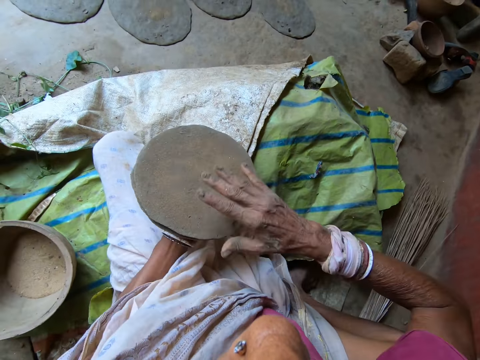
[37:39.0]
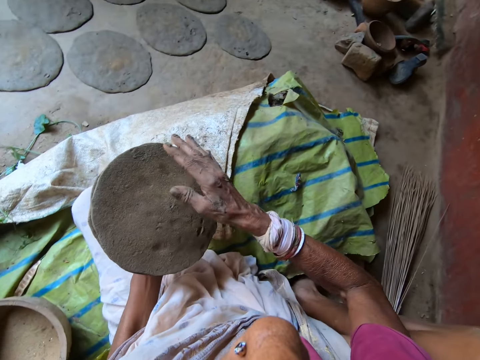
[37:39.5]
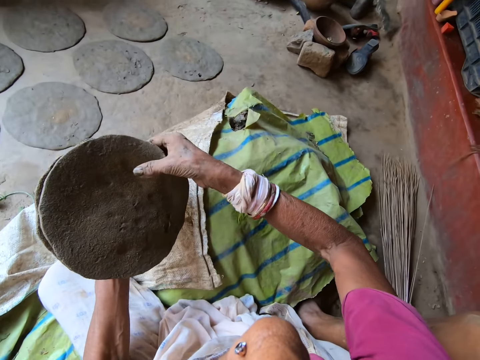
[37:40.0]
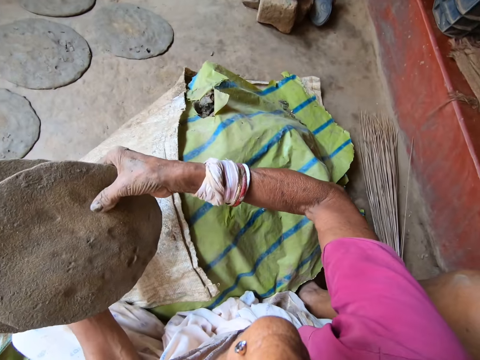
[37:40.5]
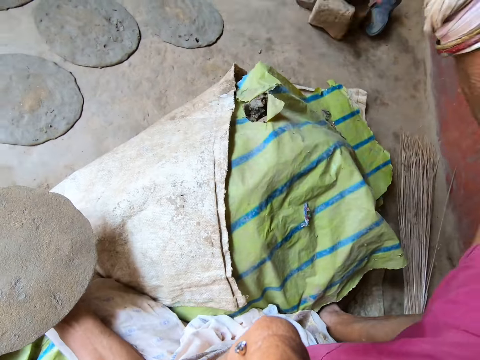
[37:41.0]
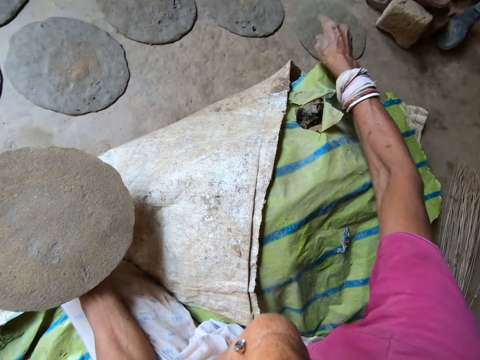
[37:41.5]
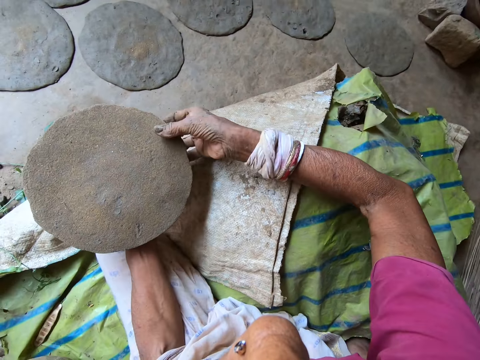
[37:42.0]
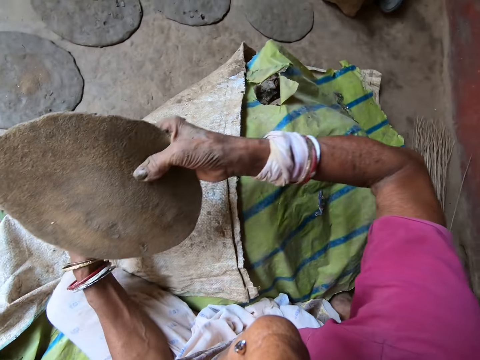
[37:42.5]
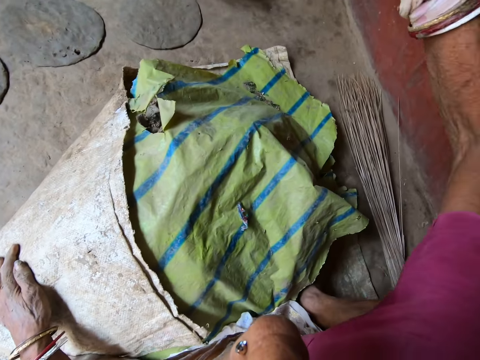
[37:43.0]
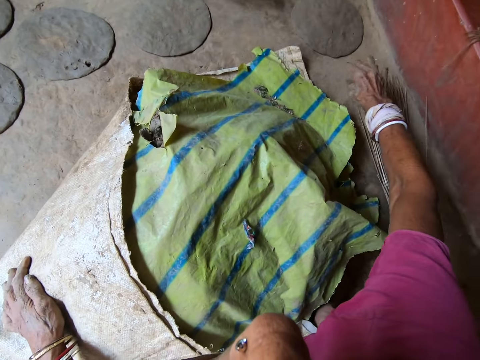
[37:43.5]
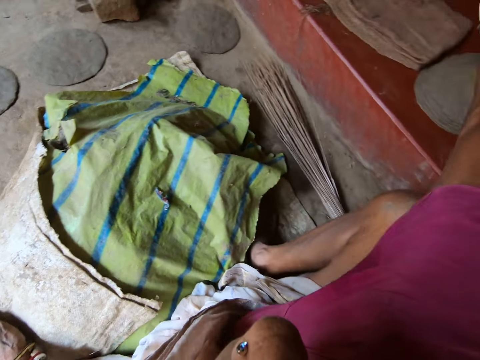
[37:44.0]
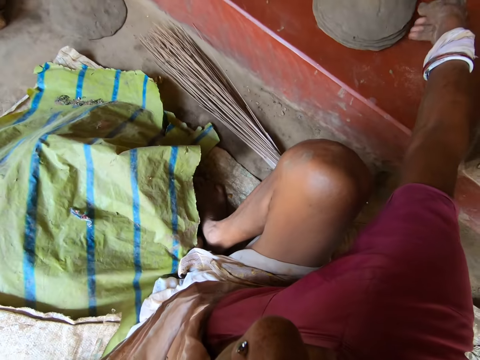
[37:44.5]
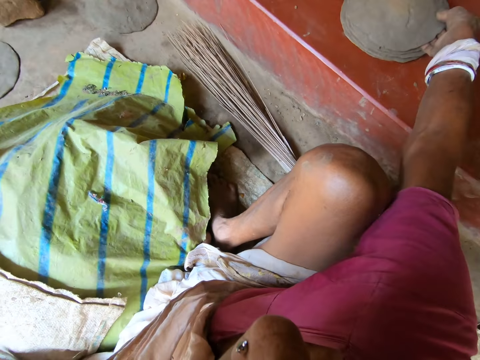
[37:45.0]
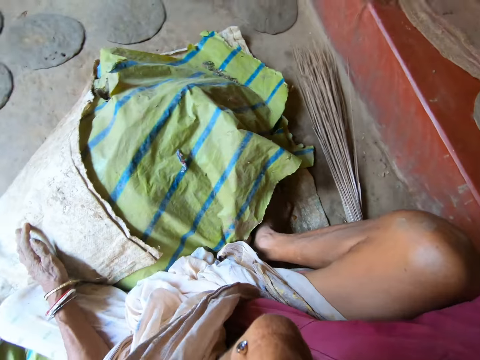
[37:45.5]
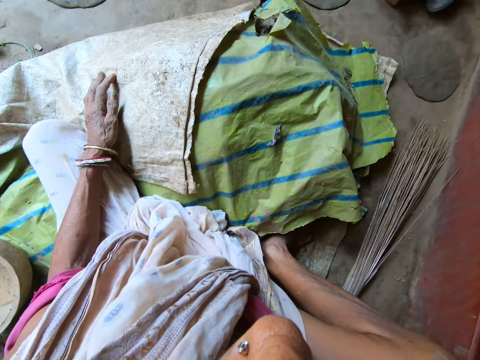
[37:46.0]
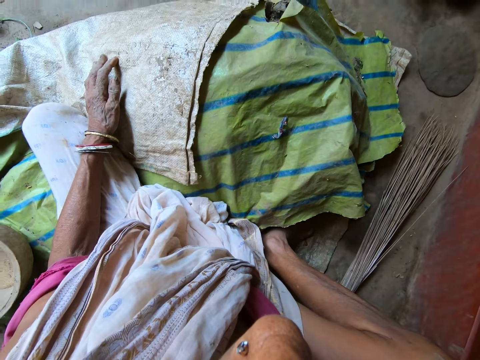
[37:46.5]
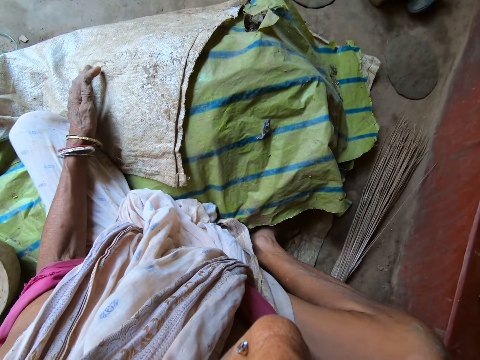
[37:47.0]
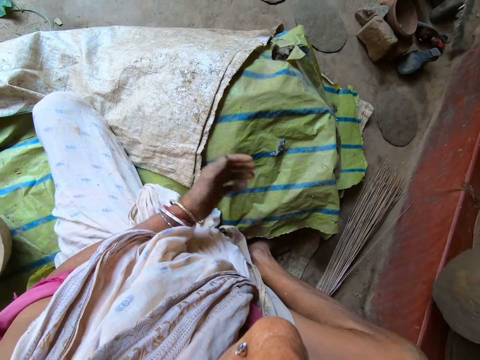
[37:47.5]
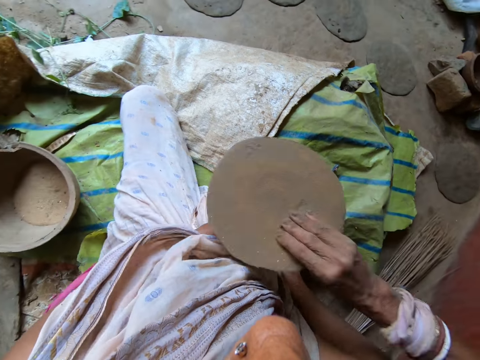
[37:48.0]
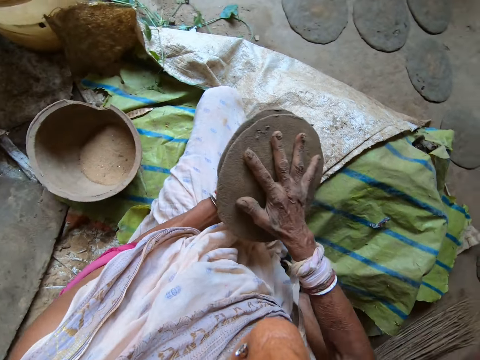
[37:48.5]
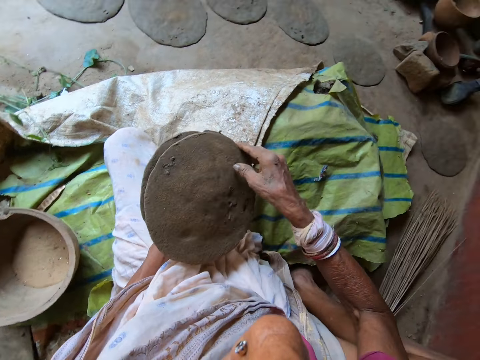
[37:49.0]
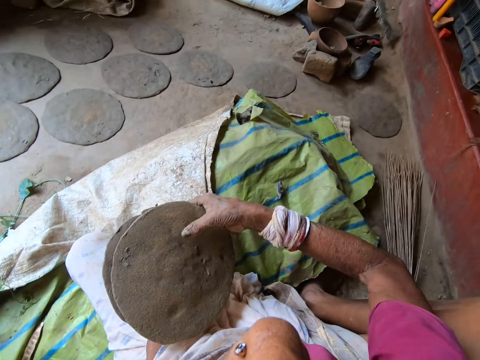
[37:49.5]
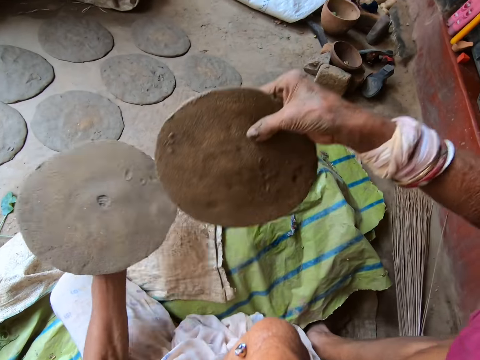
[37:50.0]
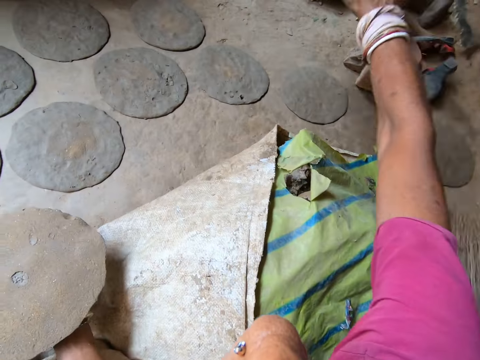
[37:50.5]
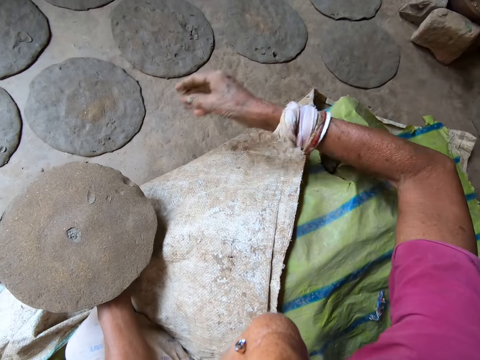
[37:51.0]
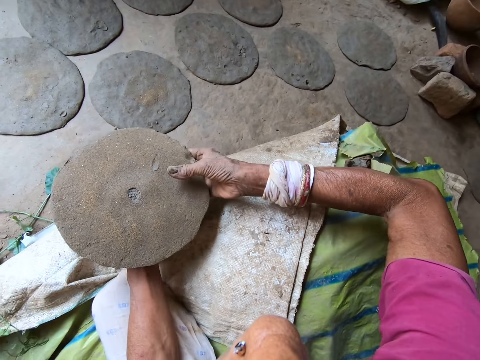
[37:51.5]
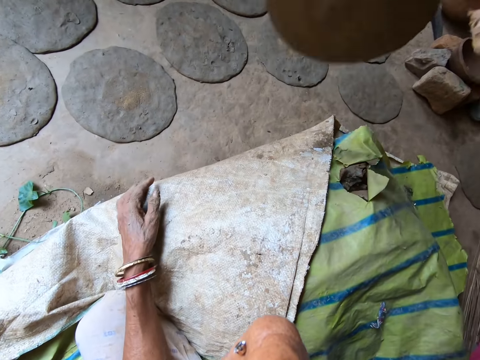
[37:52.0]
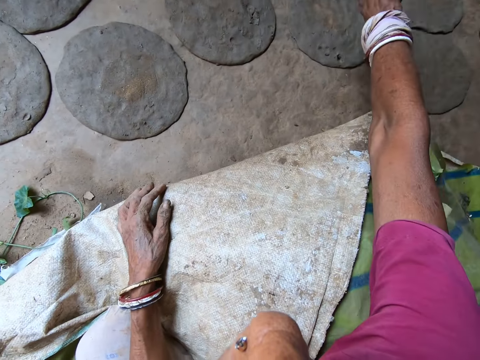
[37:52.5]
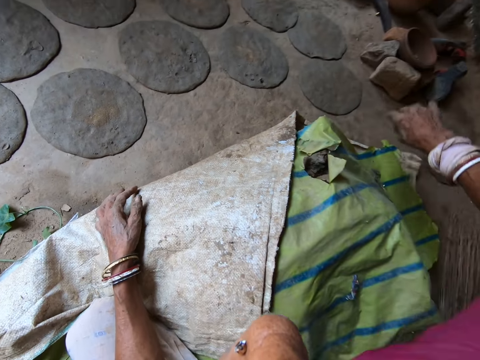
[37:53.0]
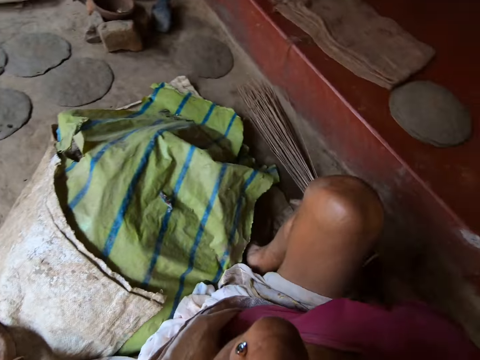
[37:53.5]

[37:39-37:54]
The camera wearer holds the clays with her left hand. She passes the pieces of moulded clay to her left hand. She hits the pieces of moulded clay in her left hand with her right hand. She picks a piece of moulded clay from her left hand with her right hand. She throws the clay to the floor. She drops the piece of moulded clay in her right hand on the ground. She picks the piece of moulded clay from her left hand with her right hand. She throws the clay to the floor. She drops the piece of moulded clay in her right hand on the ground. She picks two pieces of moulded clay from the concrete deck with her right hand. She holds the clays with her left hand. She passes the pieces of moulded clay to her left hand. She hits the pieces of moulded clay in her left hand with her right hand. She picks a piece of moulded clay from her left hand with her right hand. She drops the piece of moulded clay in her right hand on the ground. She throws the clay to the floor. She picks the piece of moulded clay from her left hand with her right hand. She throws the clay to the floor. She drops the piece of moulded clay in her right hand on the ground.

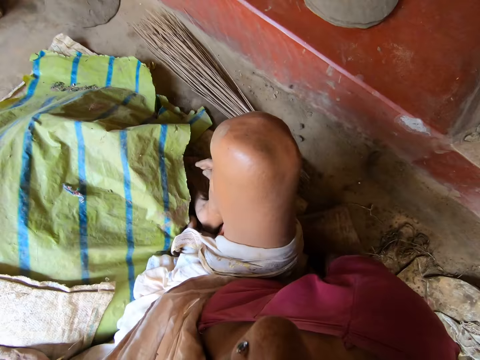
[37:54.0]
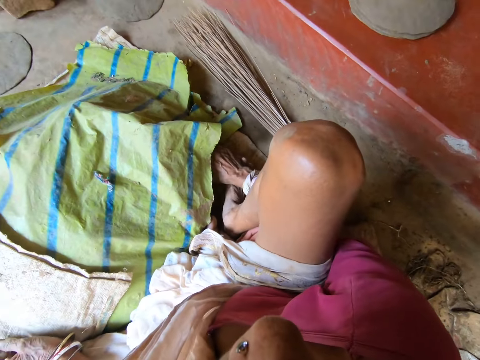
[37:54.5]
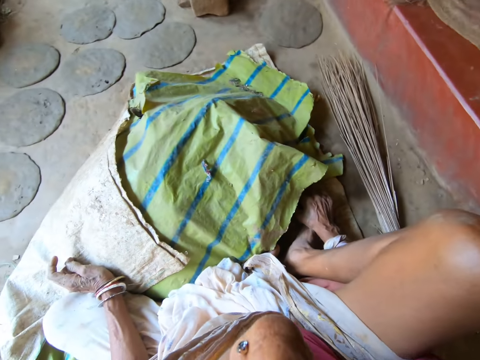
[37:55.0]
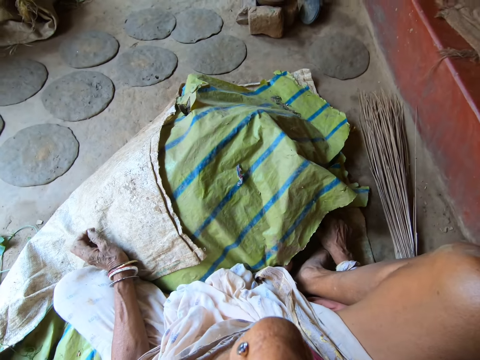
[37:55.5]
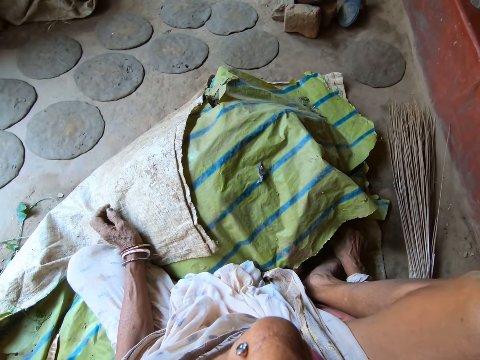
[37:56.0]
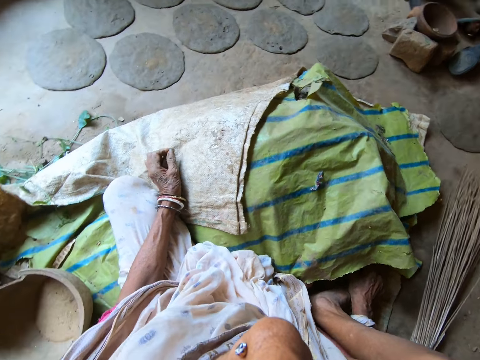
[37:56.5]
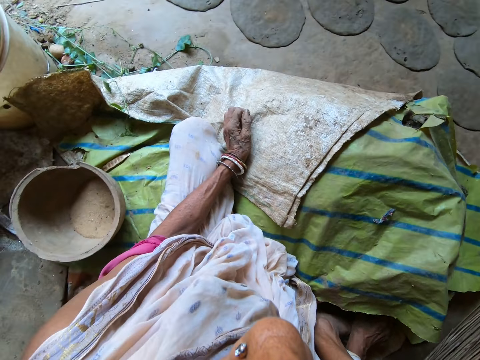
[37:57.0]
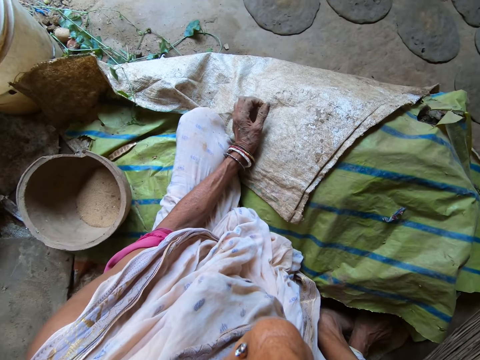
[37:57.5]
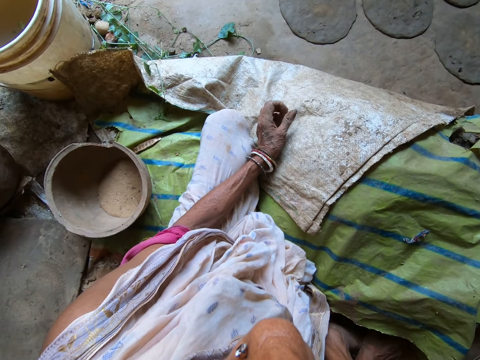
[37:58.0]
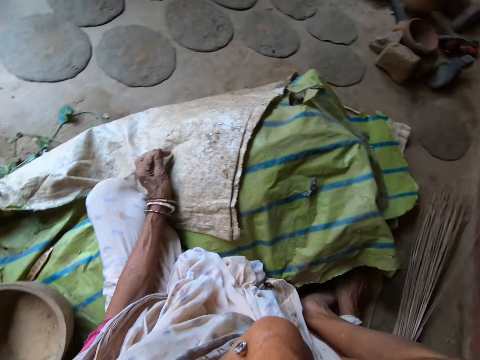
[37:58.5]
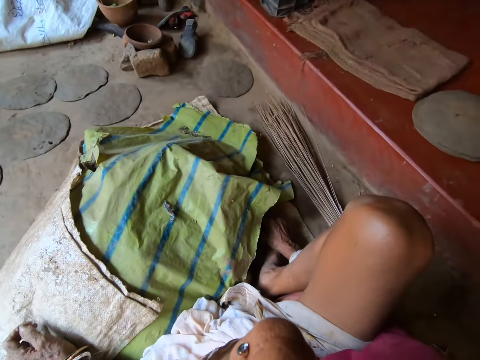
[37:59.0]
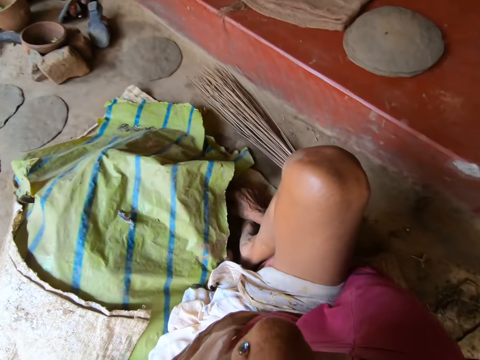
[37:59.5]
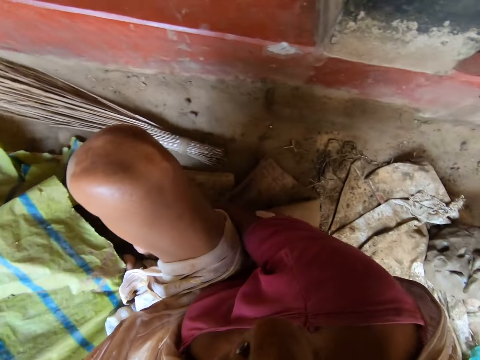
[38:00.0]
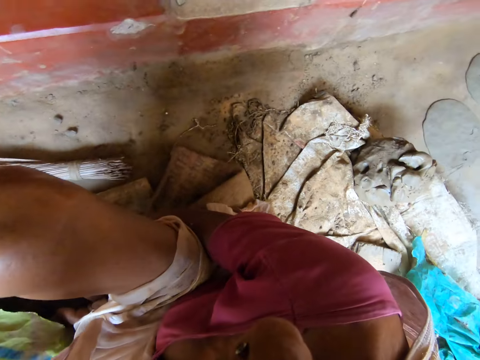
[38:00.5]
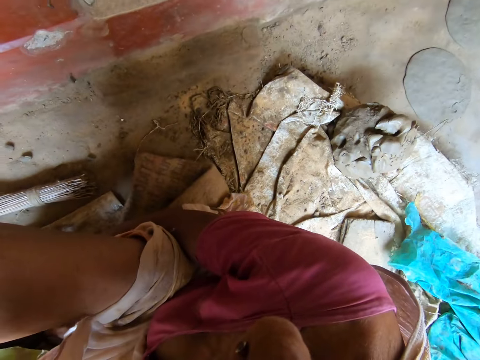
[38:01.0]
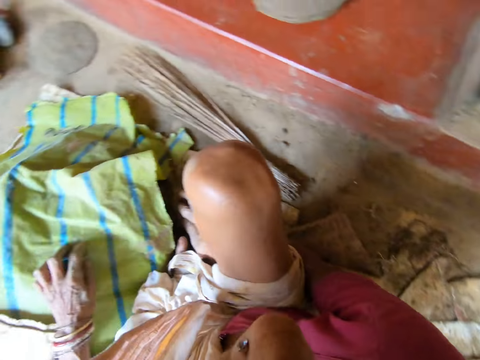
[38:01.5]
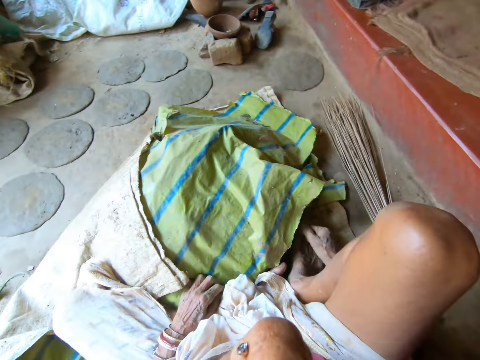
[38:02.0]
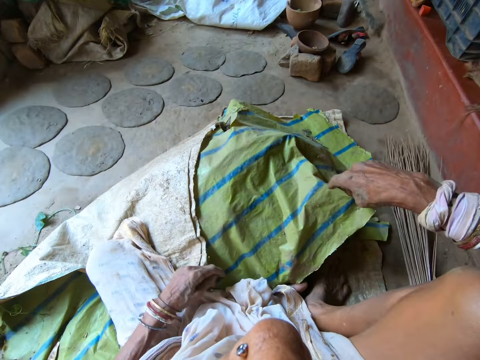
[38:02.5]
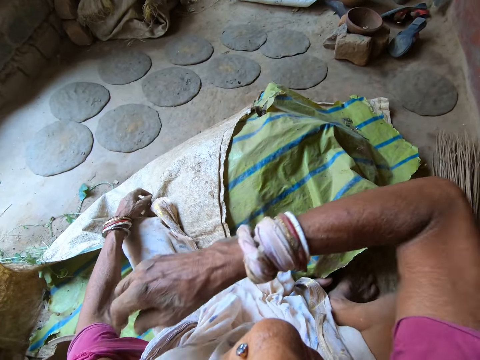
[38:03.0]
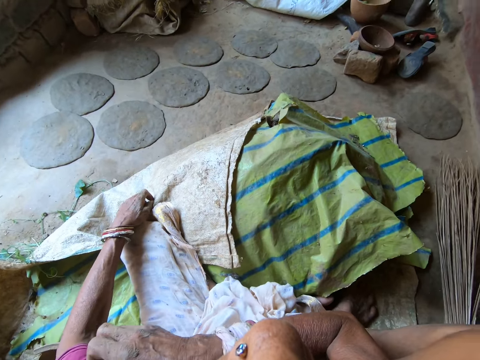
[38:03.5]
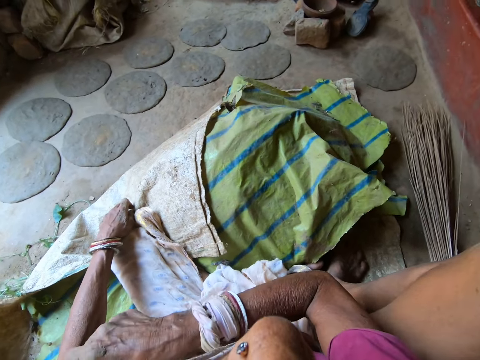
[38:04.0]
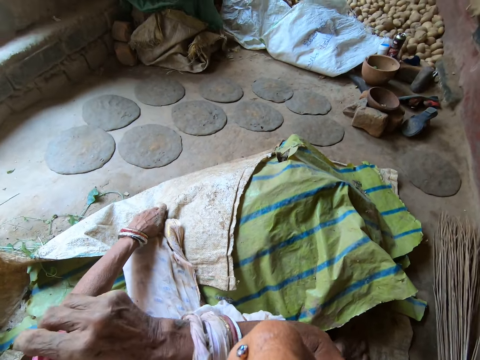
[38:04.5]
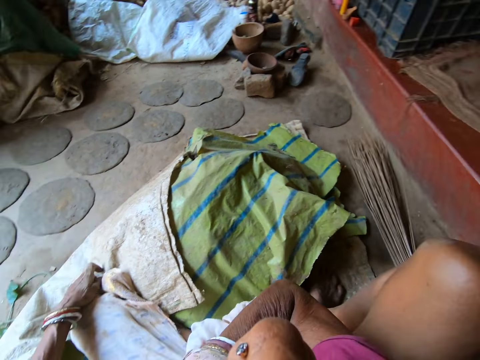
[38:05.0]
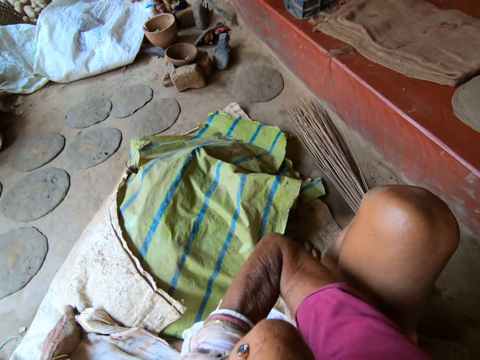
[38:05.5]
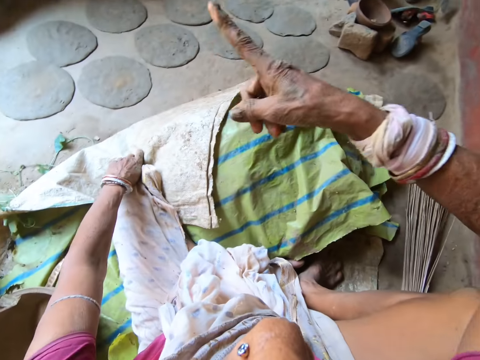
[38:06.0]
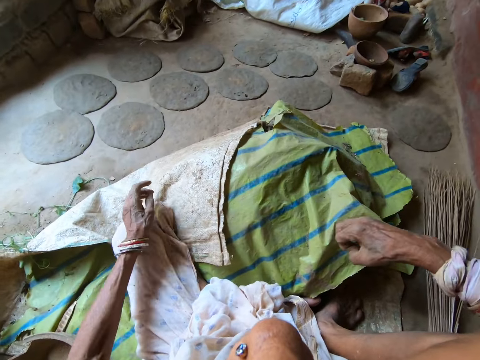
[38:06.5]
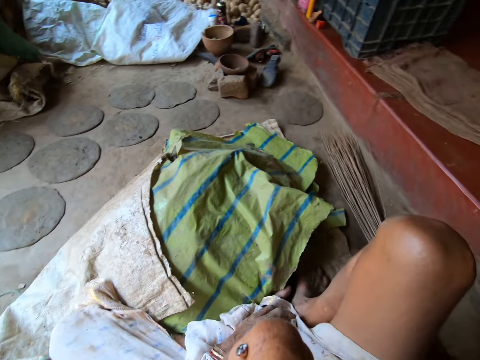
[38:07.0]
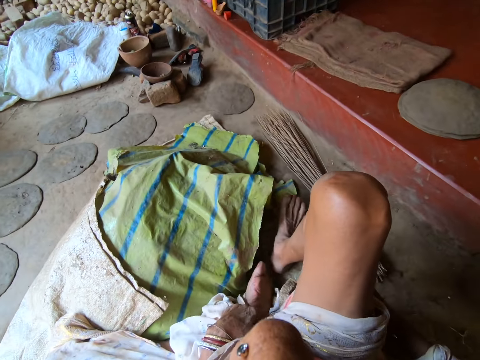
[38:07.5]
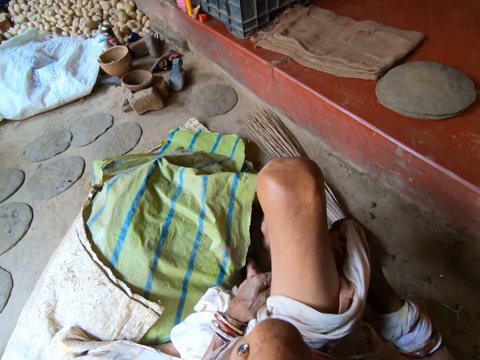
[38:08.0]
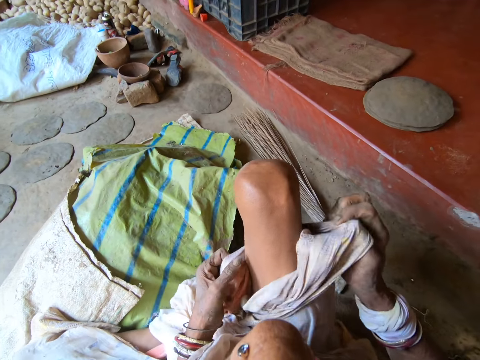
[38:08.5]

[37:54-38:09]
The camera wearer interacts with a man. She rubs her fingers. She looks around. She adjusts her shirt with her right hand. She interacts with a woman. She adjusts her cloth with her hands. She moves her right leg forward.
